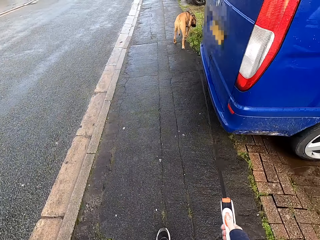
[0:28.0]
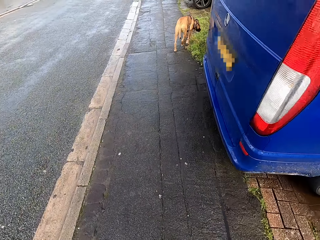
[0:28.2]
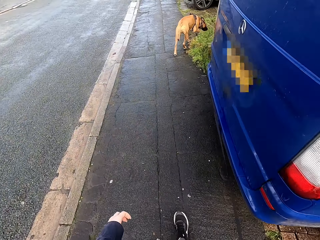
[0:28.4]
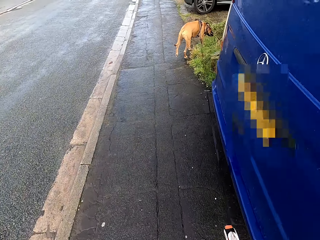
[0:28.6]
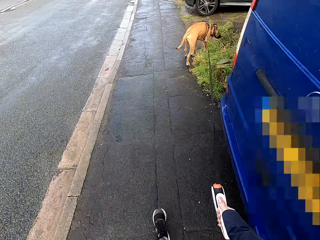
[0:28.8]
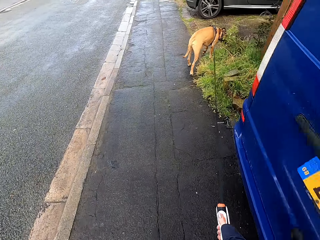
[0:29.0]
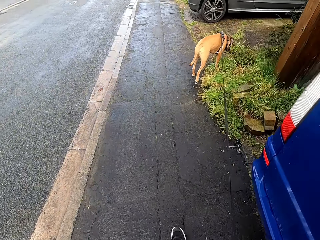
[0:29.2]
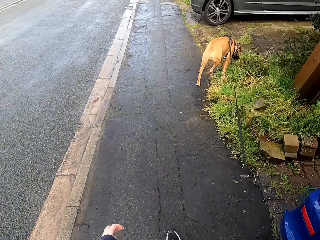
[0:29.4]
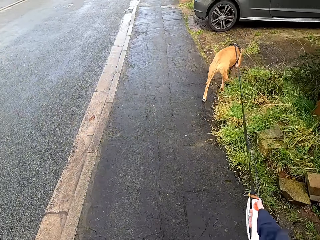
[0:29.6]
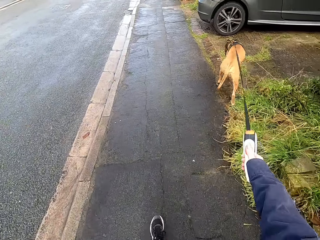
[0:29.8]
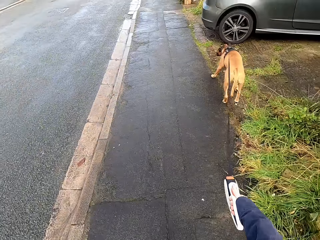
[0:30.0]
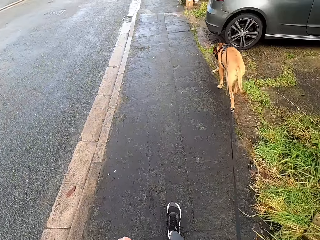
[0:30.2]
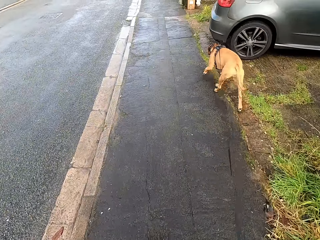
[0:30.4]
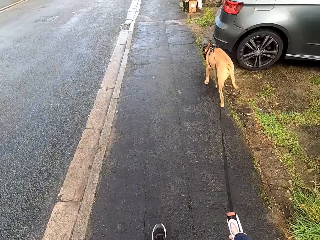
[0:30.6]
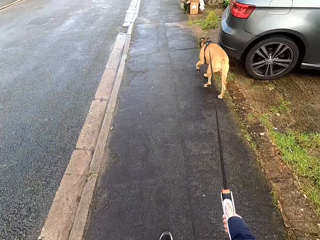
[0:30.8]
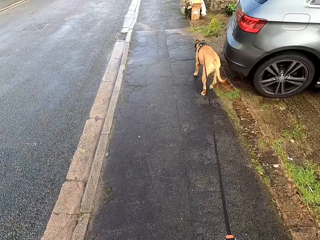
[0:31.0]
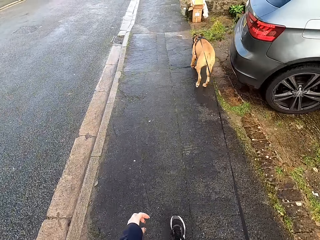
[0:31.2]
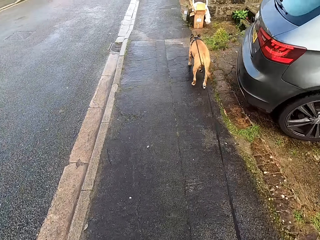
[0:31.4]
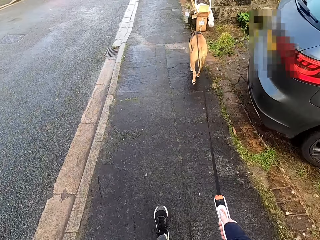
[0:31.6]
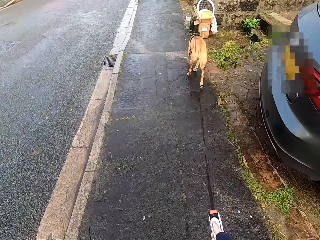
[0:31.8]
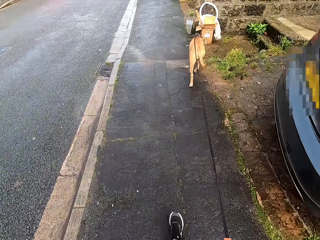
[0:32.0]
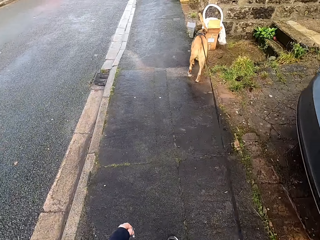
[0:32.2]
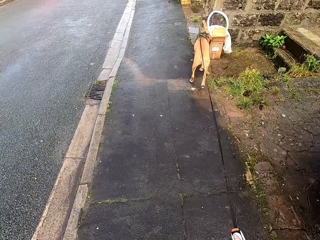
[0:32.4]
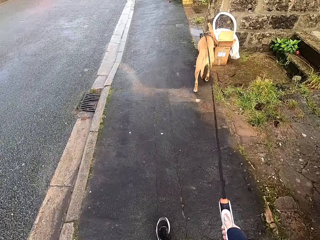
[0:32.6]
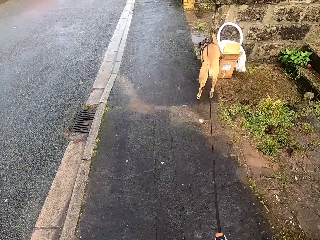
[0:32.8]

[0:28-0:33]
The camera wearer walks a dog.

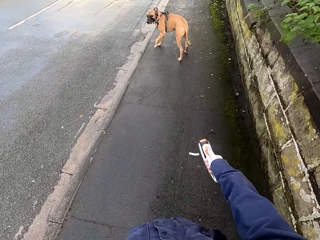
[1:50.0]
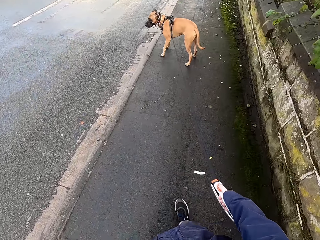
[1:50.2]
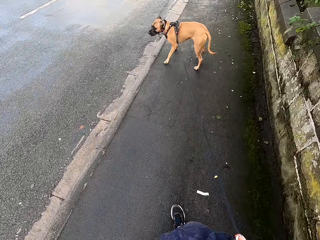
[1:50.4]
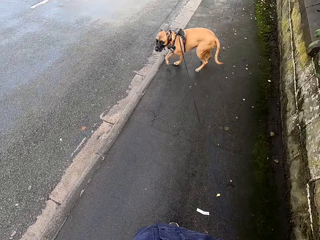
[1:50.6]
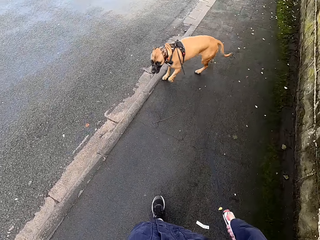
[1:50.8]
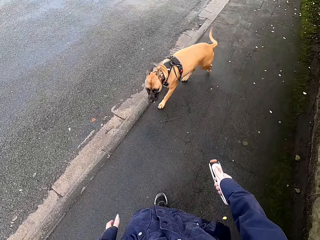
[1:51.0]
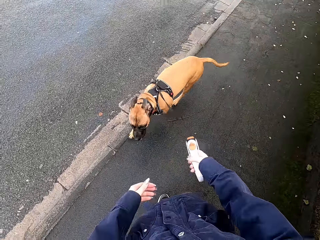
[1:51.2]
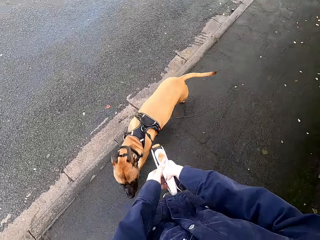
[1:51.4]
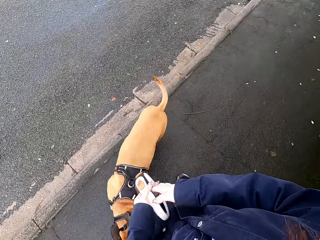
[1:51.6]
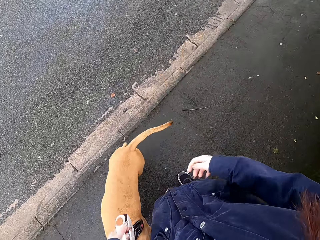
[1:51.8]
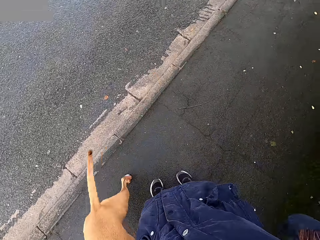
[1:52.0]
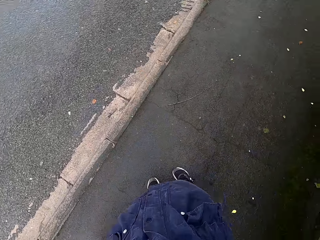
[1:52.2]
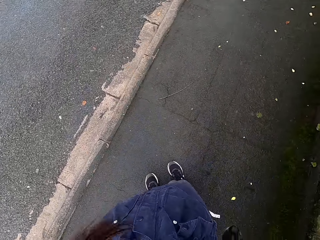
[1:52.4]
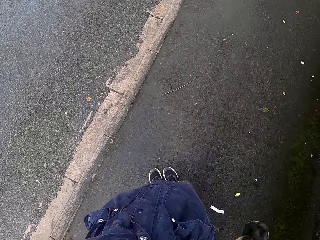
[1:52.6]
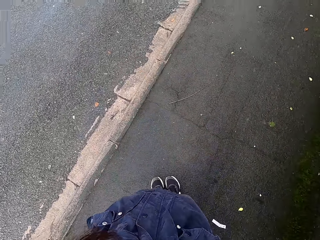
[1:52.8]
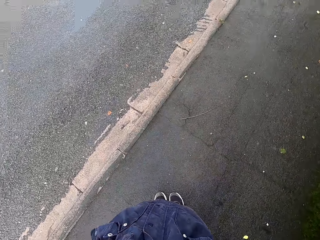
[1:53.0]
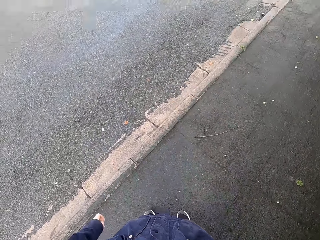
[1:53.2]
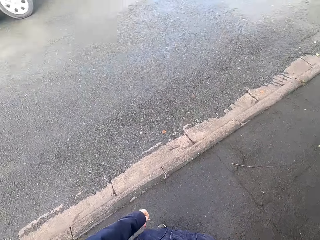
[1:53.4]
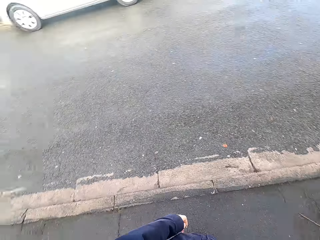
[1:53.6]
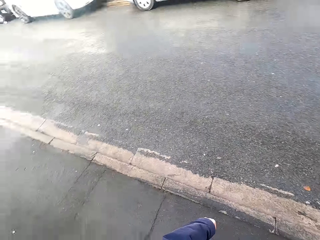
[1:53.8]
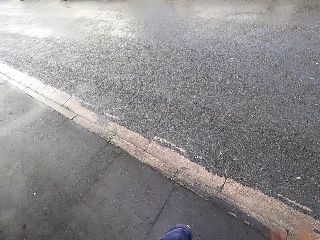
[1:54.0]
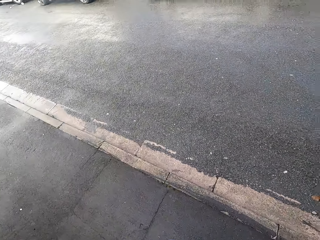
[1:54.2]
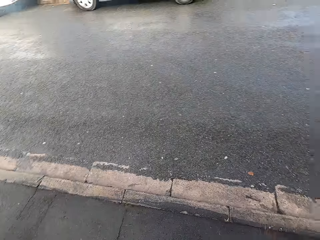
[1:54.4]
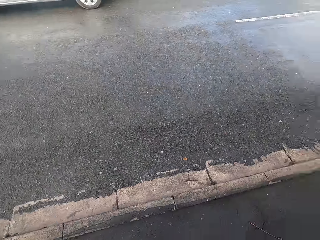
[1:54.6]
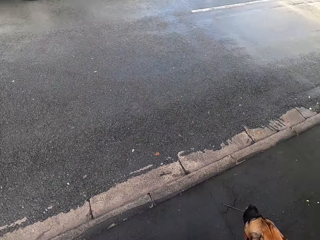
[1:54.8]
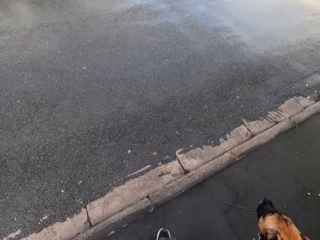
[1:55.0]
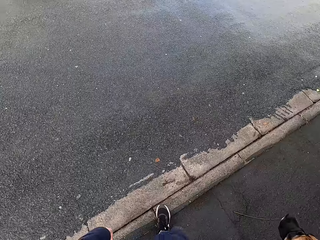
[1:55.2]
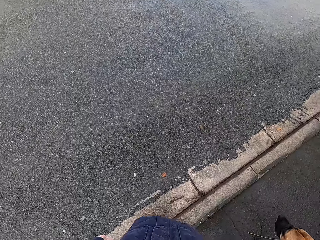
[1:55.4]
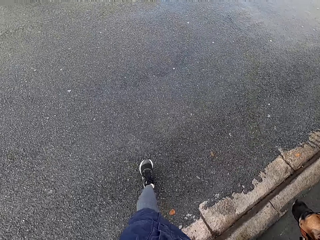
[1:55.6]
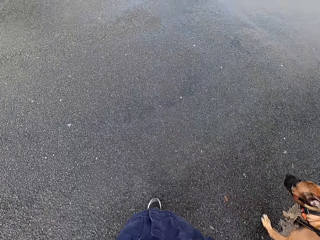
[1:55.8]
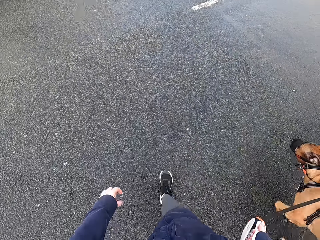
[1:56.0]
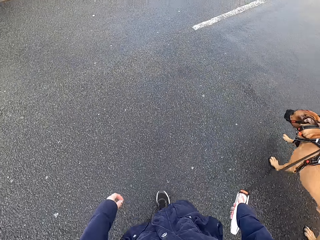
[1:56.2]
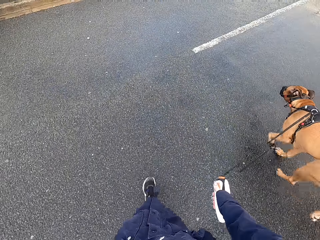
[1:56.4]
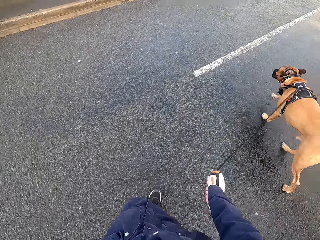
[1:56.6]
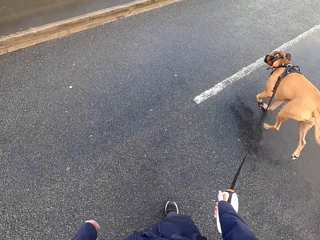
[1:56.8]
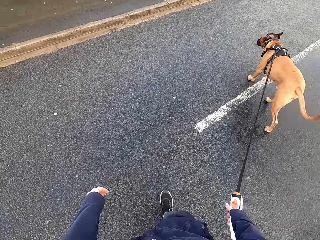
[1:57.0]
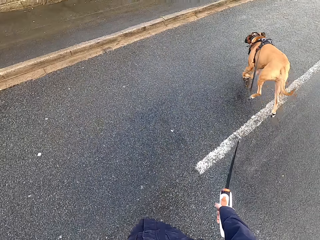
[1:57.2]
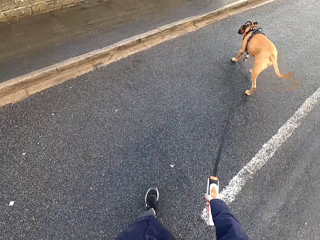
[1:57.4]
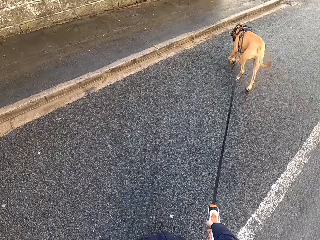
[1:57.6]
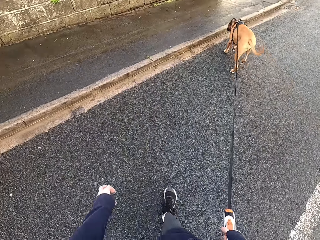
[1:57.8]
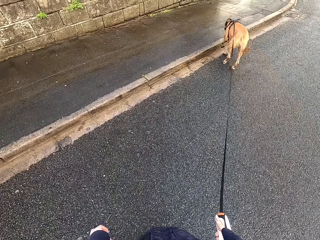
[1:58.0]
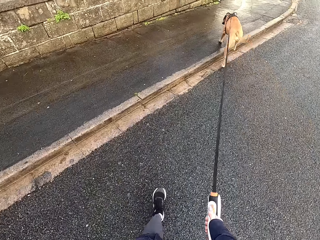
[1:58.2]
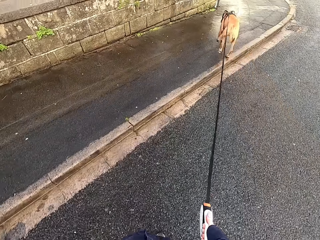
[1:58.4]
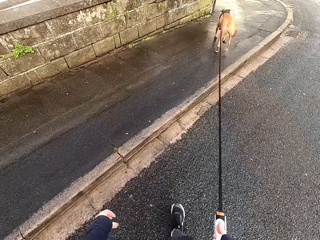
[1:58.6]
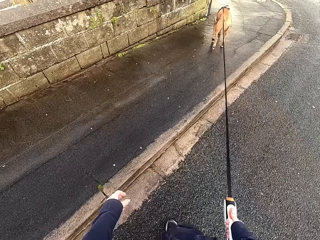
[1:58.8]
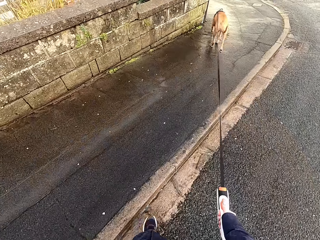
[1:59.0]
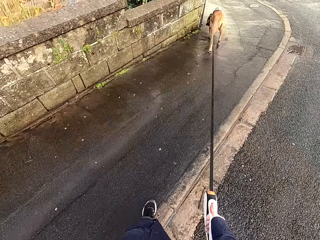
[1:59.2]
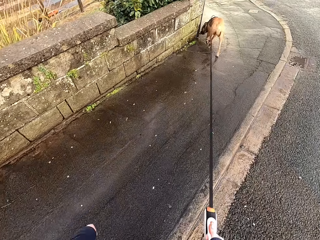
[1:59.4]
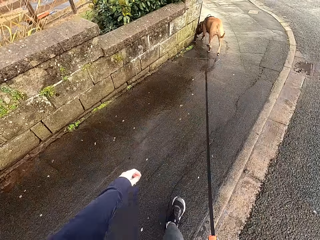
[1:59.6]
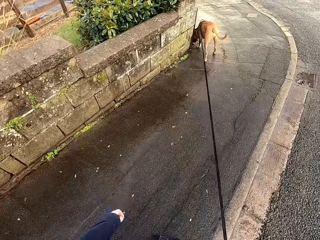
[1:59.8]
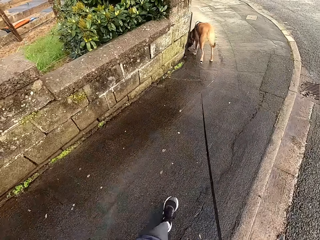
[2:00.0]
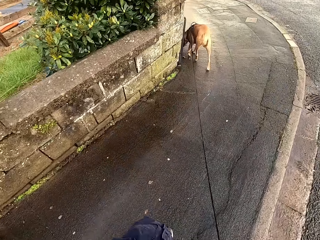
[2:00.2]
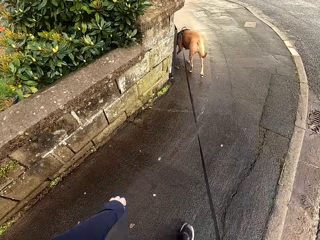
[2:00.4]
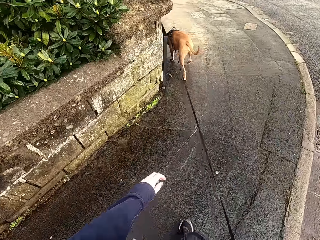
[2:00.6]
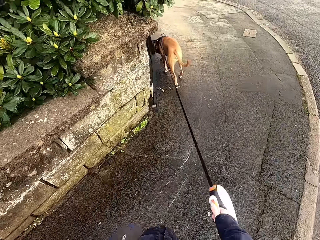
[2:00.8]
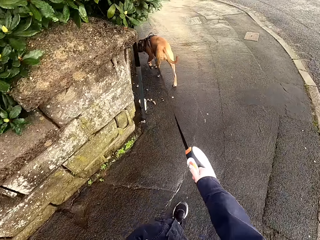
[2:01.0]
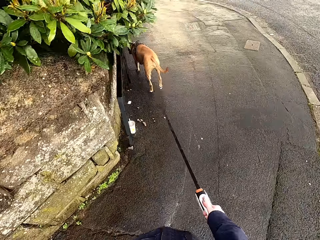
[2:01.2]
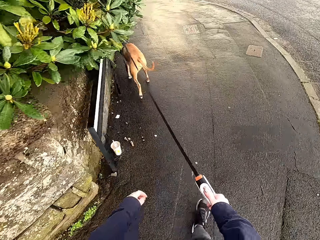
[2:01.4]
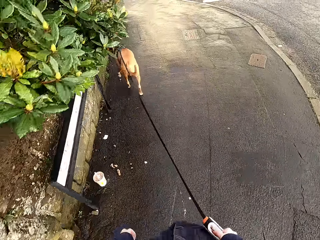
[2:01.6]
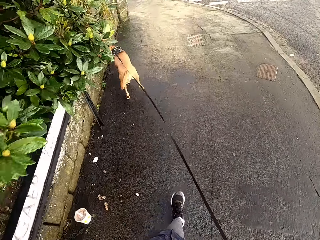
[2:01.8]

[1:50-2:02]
The camera wearer transfers the dog leash to the left hand. She crosses the road. She holds the leash in her right hand. She walks a dog.

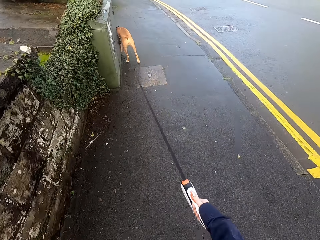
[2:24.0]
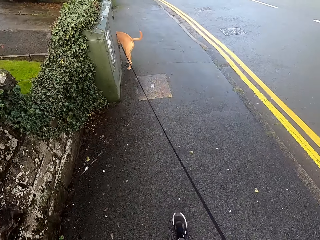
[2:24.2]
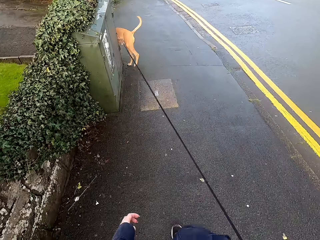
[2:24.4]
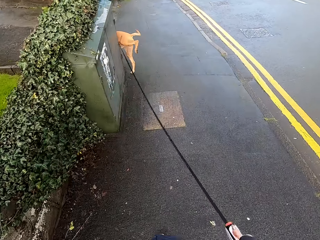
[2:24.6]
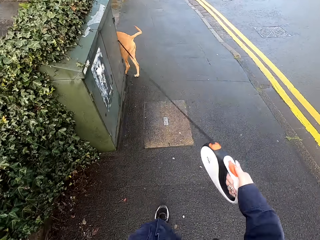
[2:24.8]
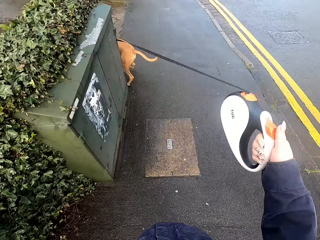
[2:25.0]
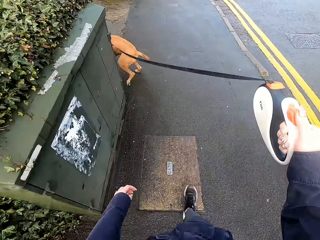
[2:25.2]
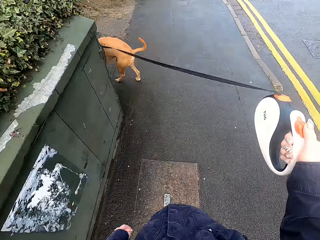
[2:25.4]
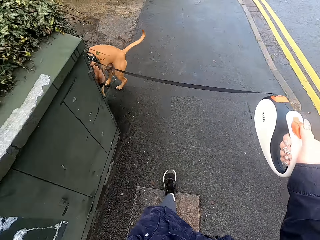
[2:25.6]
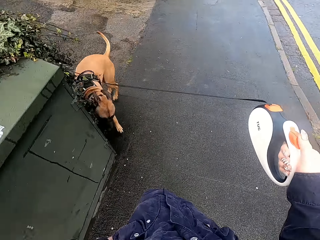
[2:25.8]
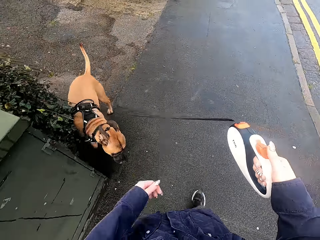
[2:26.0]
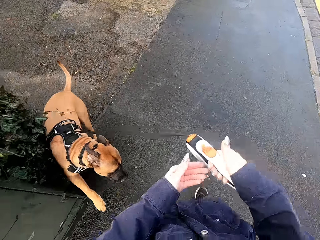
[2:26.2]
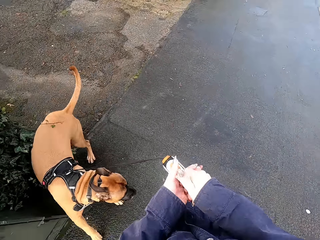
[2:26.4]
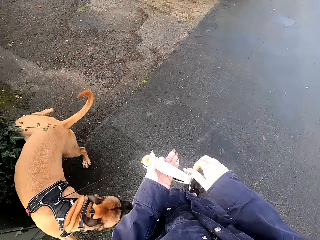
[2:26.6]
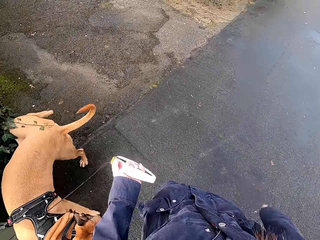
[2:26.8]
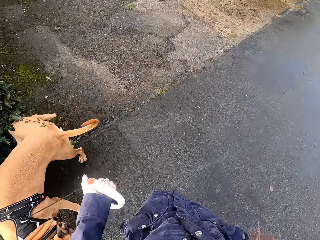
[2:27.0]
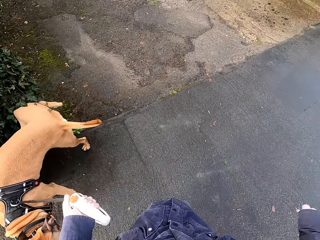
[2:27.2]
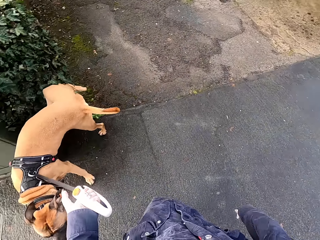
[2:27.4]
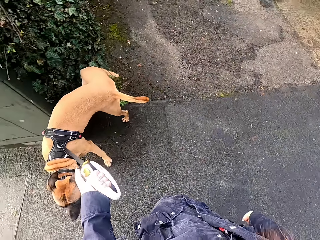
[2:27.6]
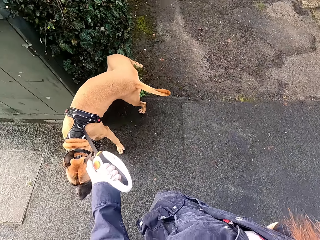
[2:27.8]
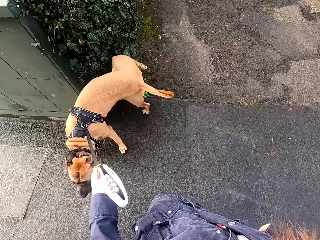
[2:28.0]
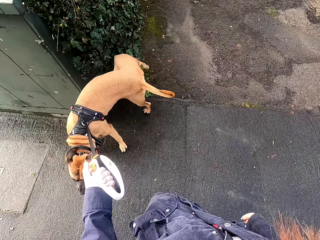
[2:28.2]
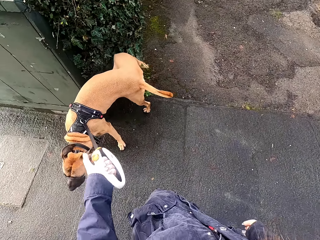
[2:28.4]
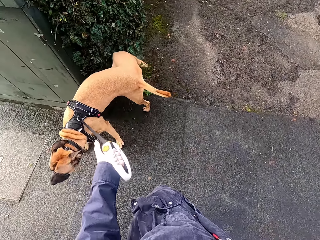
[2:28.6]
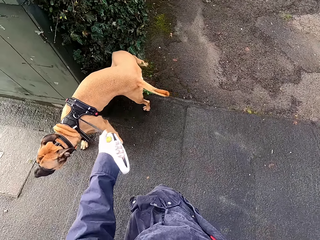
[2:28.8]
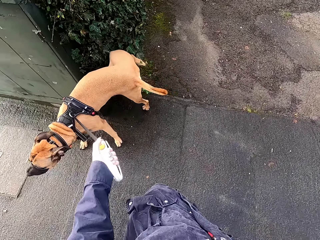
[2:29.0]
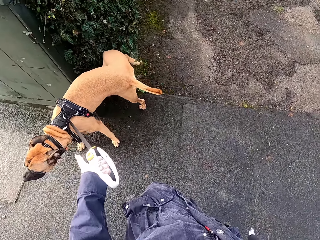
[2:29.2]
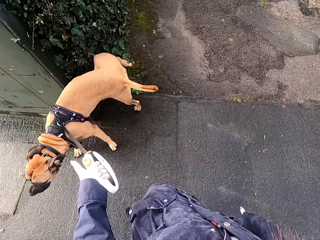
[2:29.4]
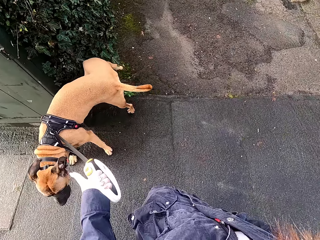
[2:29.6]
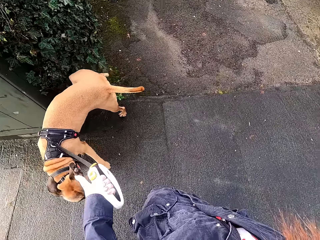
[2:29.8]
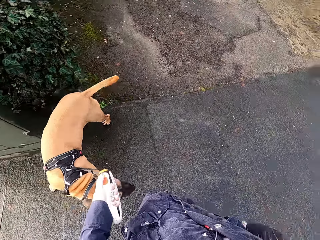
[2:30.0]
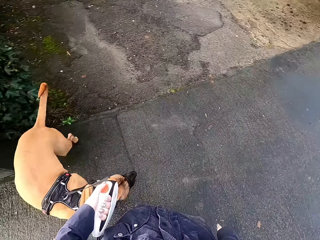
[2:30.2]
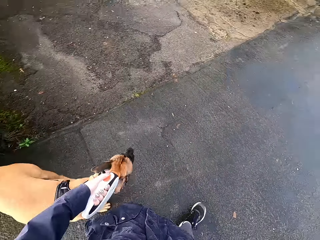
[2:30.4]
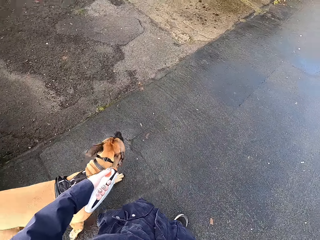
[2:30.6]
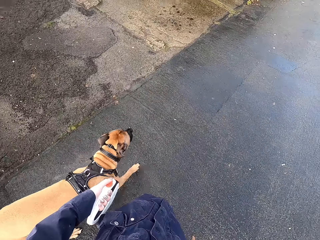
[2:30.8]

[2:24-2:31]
The camera wearer presses a button on the leash. She passes the leash from her right hand to her left hand. She presses the lock button on the leash.
